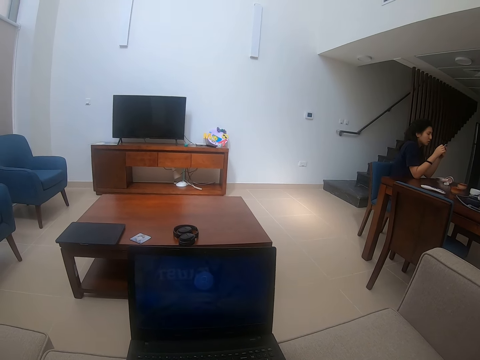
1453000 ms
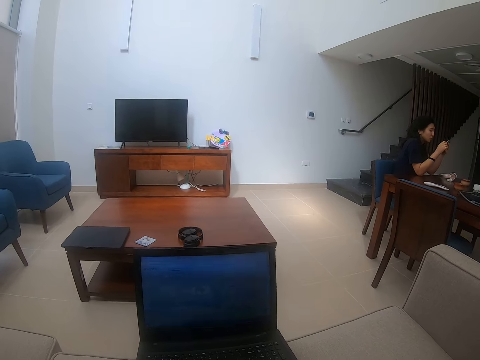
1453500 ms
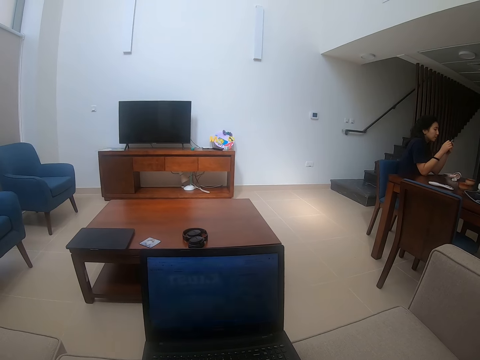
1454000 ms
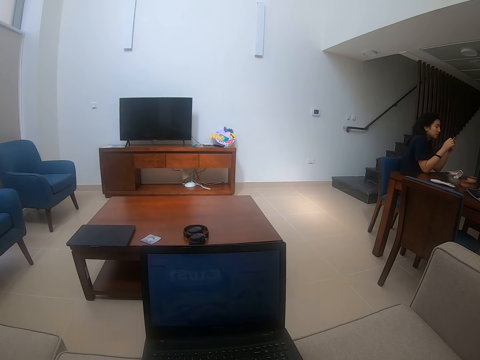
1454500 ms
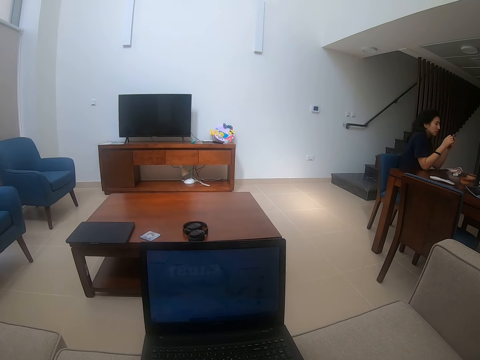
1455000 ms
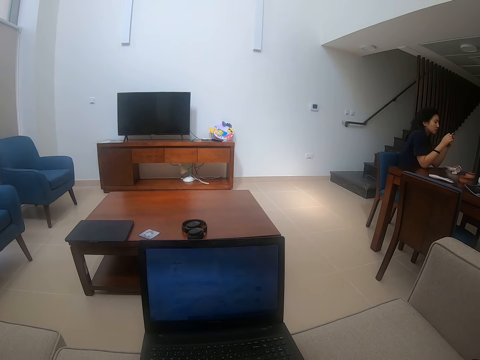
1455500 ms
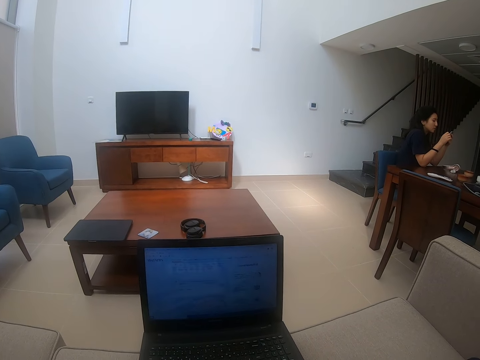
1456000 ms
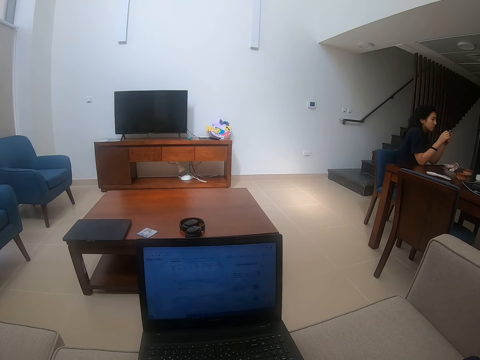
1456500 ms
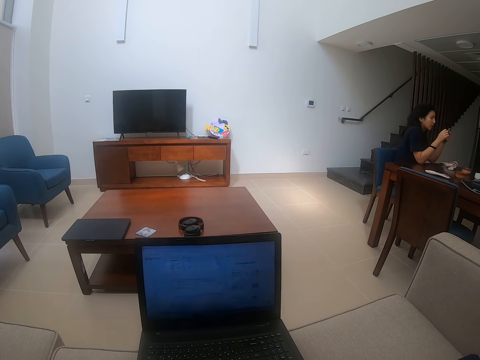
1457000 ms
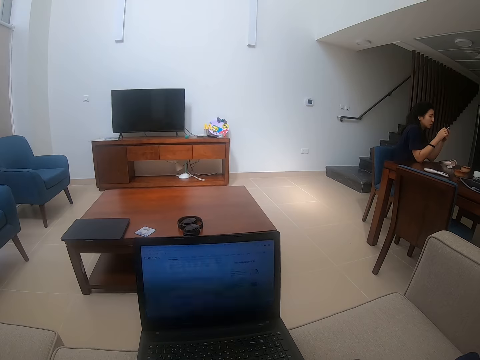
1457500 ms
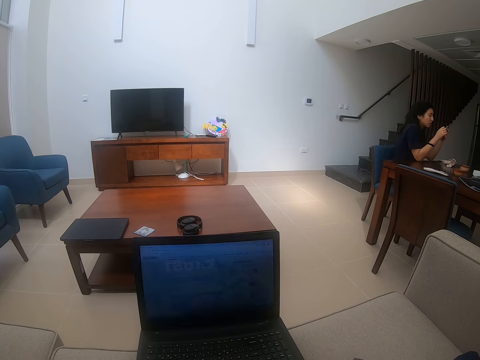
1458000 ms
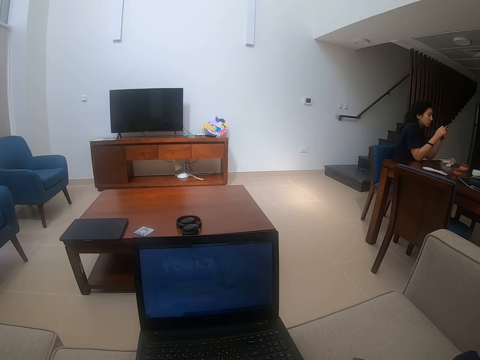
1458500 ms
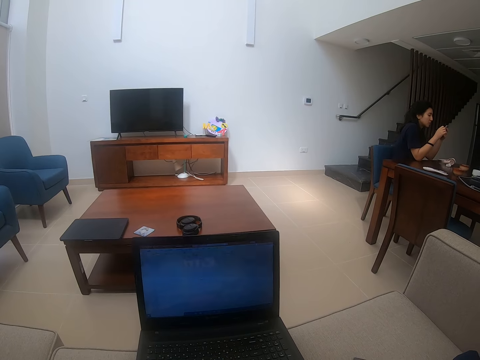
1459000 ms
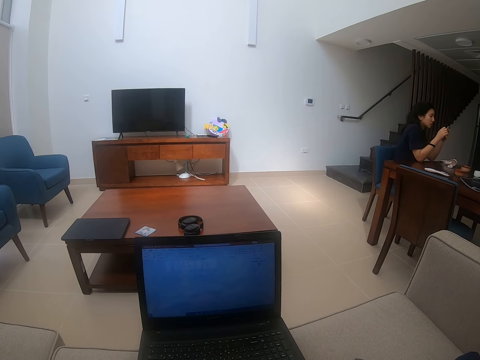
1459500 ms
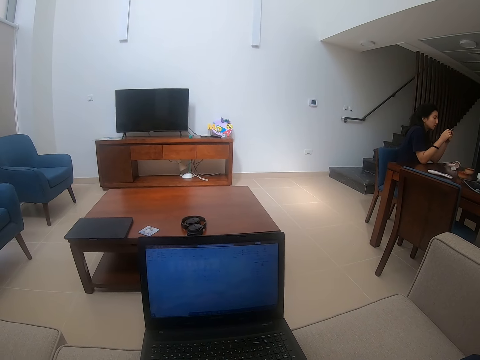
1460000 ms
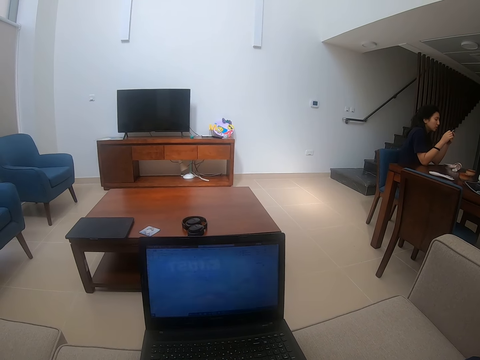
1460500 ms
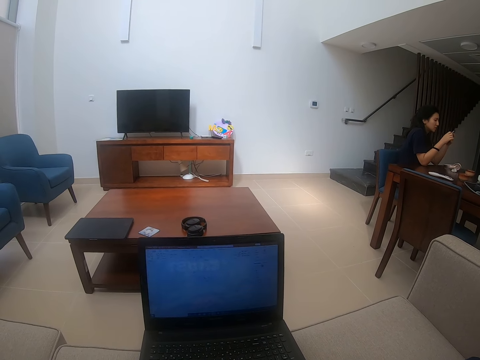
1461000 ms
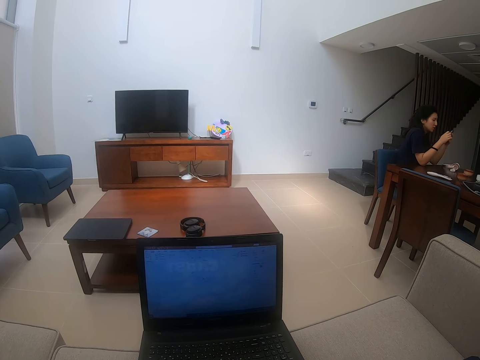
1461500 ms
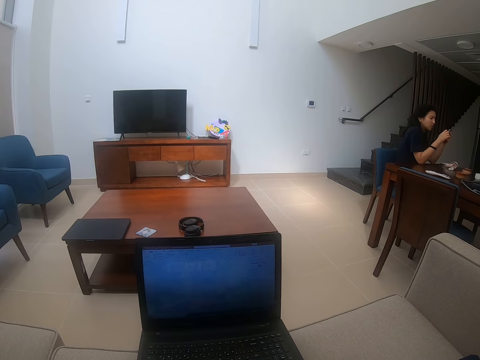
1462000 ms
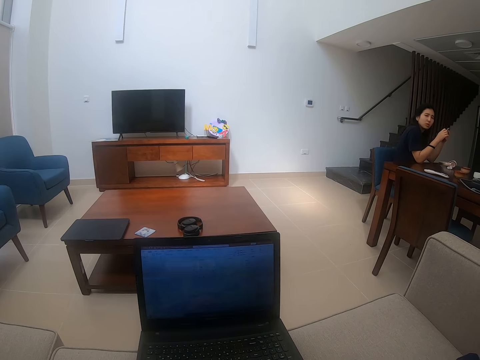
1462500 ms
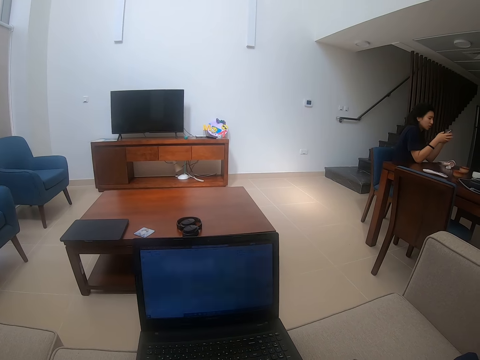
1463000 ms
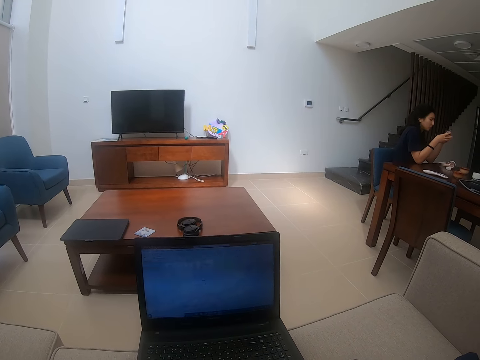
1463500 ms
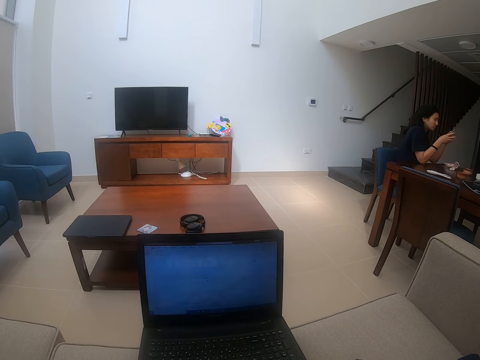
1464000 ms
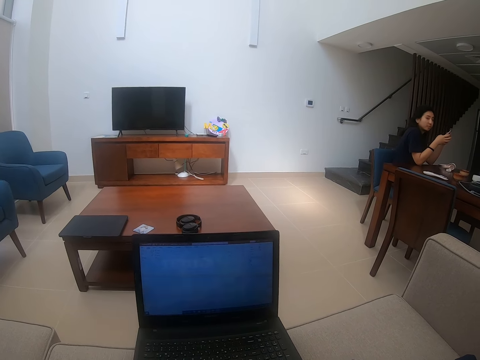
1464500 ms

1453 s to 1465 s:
The camera wearer scrolls on the laptop.

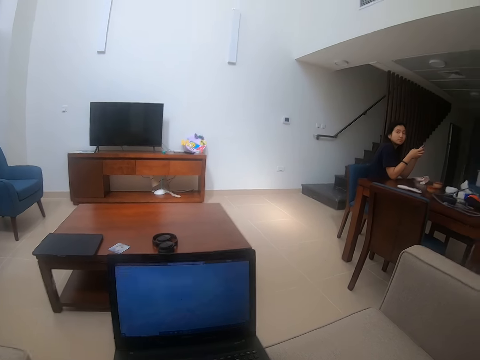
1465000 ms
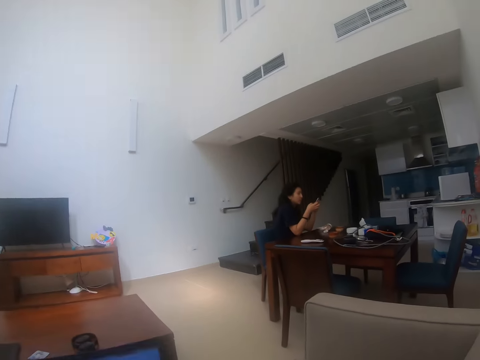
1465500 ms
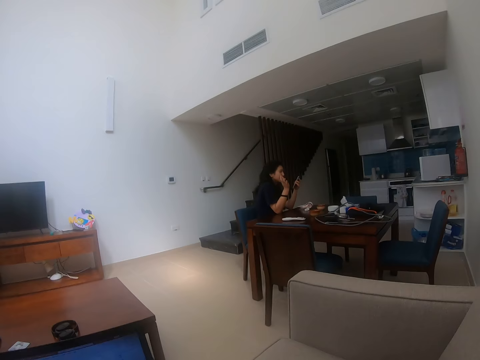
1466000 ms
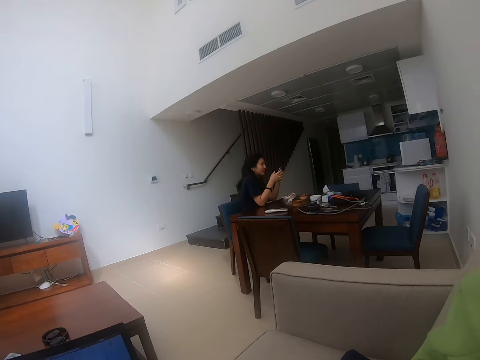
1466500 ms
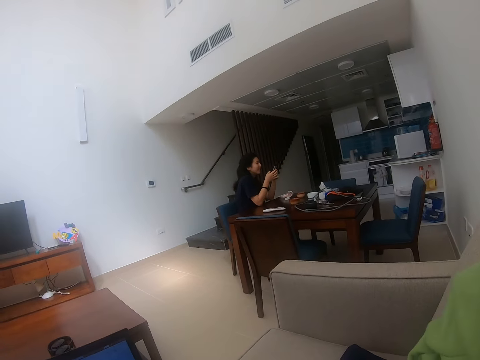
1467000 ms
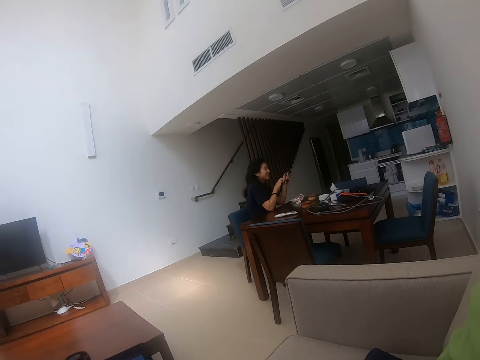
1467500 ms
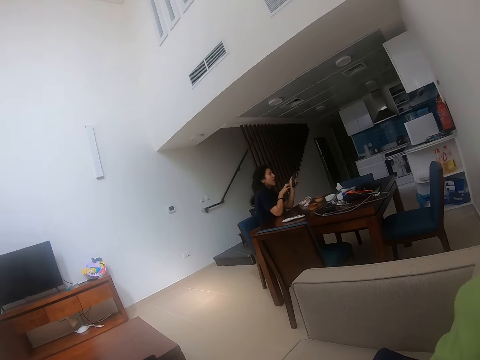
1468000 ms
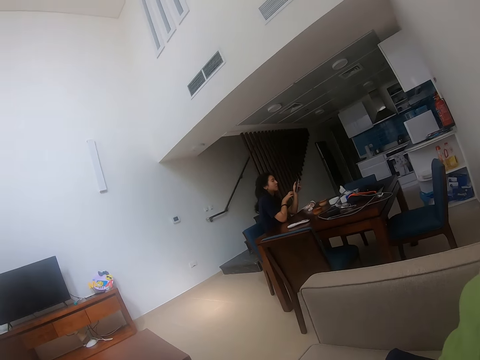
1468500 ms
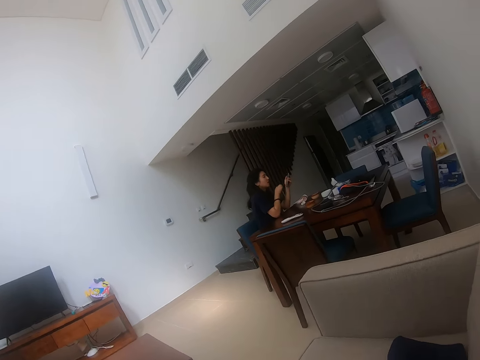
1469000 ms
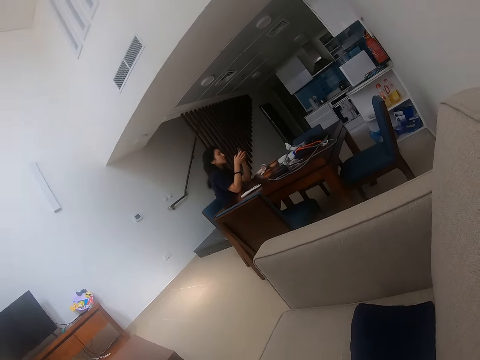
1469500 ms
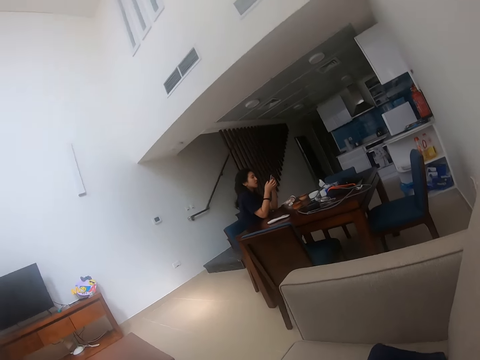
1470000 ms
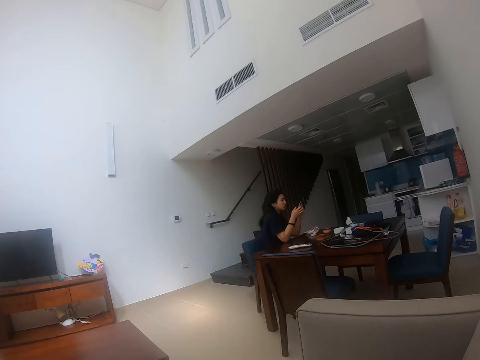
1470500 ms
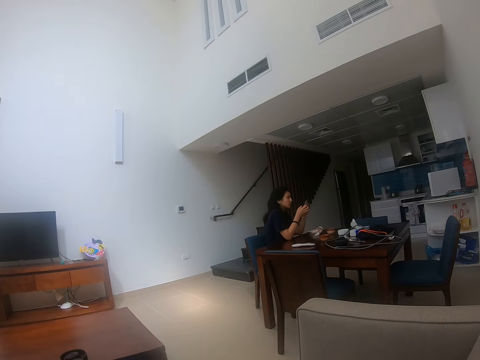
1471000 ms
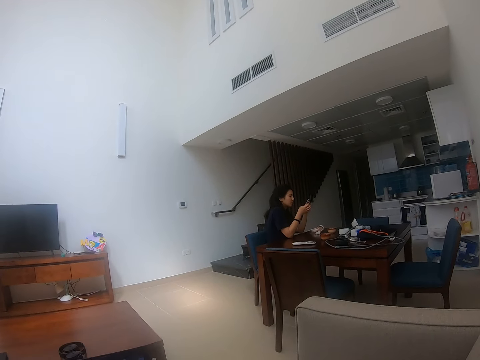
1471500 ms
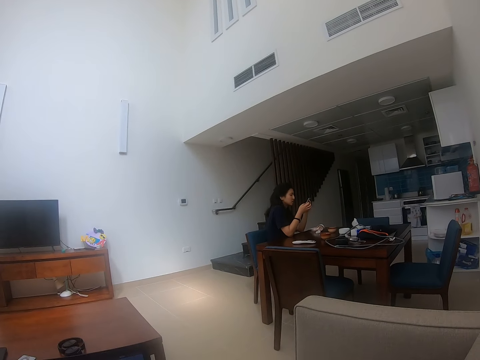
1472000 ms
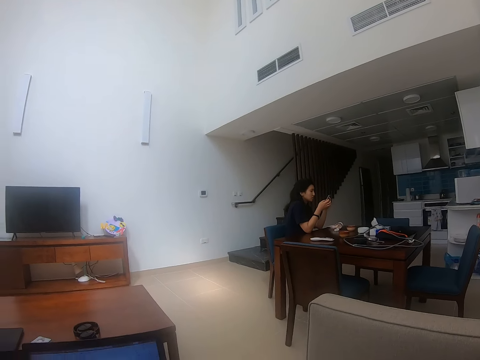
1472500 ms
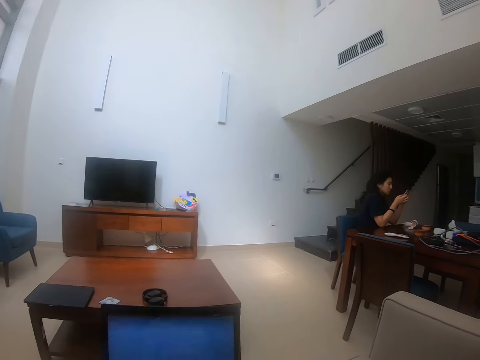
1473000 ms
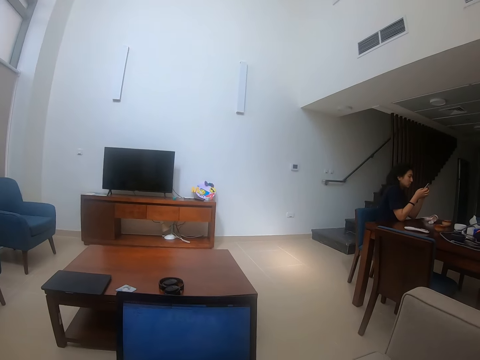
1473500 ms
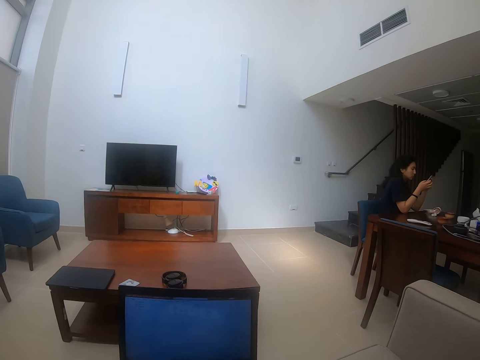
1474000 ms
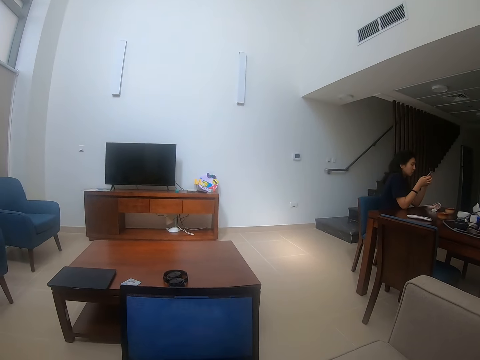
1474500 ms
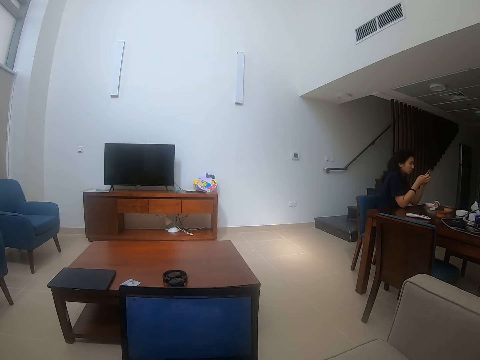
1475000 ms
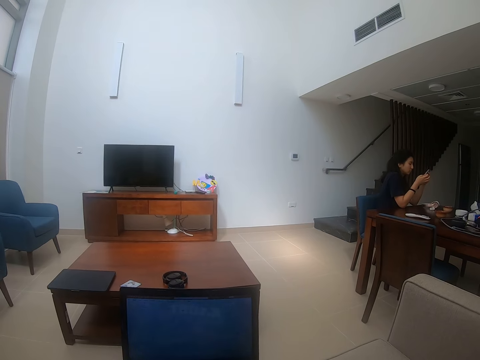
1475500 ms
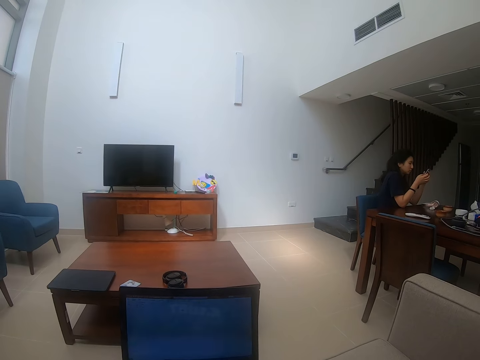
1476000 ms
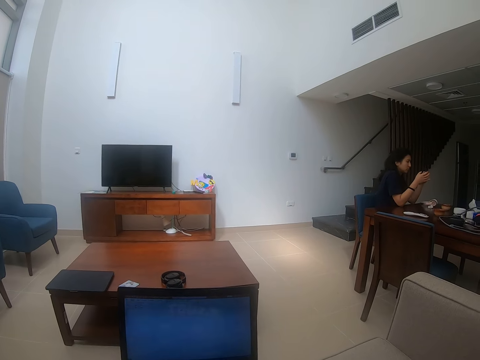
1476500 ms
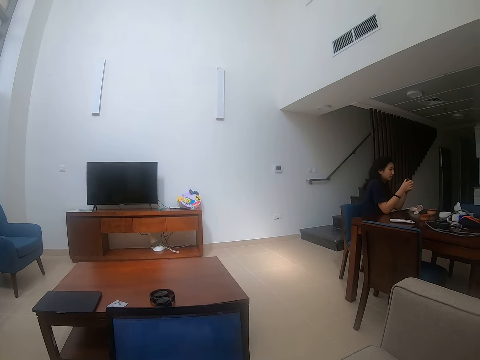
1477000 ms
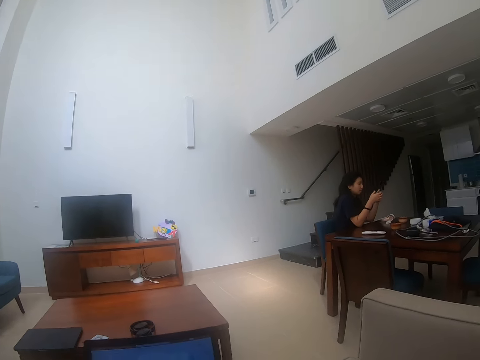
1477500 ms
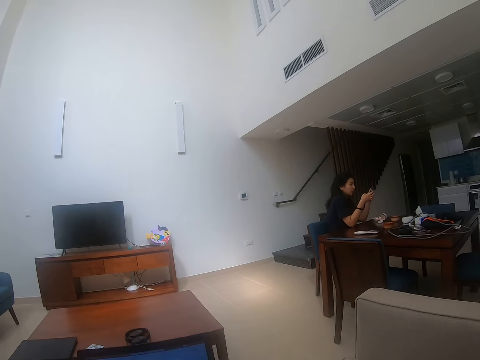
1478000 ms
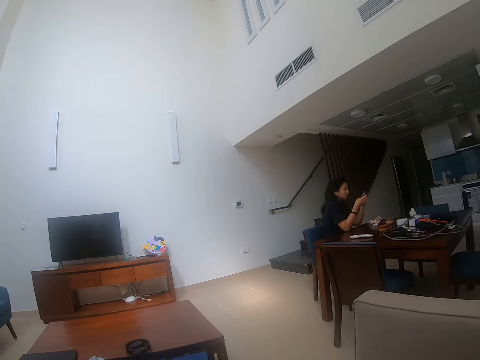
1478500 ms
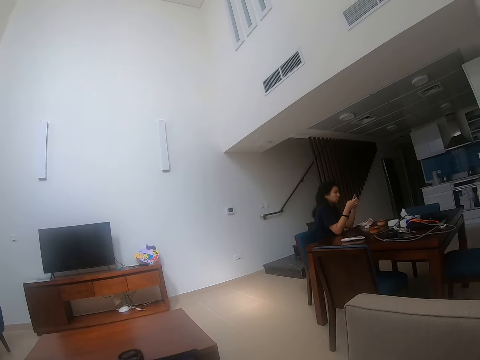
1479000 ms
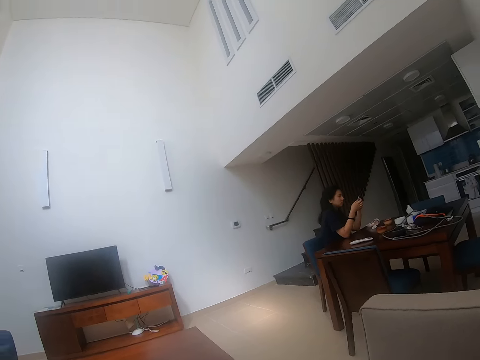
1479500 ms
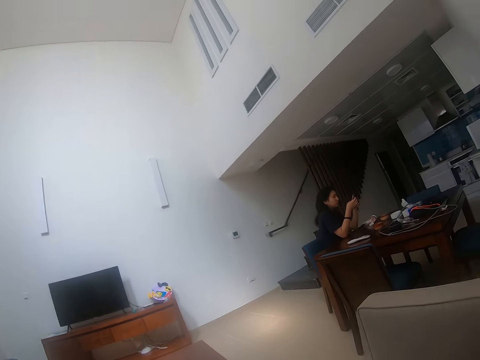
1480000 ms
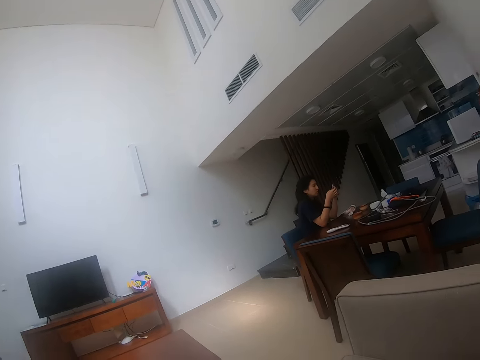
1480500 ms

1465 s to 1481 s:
The camera wearer laughs while talking to a person.
